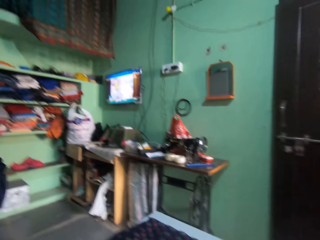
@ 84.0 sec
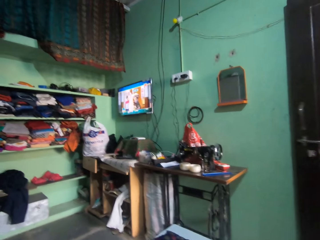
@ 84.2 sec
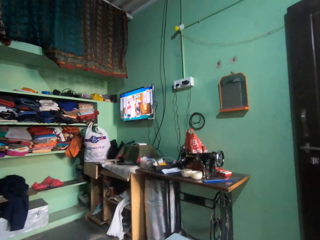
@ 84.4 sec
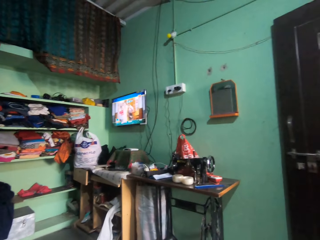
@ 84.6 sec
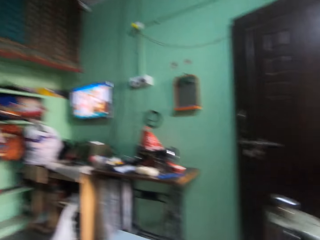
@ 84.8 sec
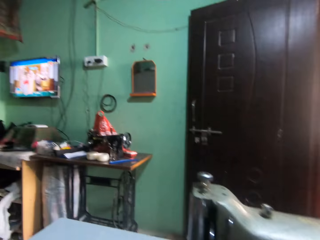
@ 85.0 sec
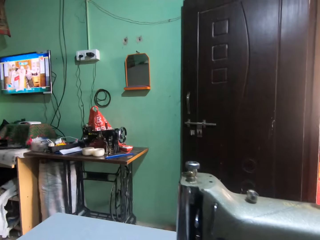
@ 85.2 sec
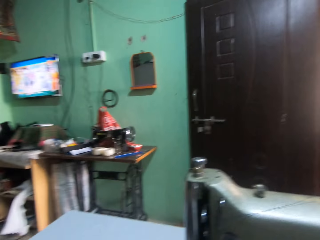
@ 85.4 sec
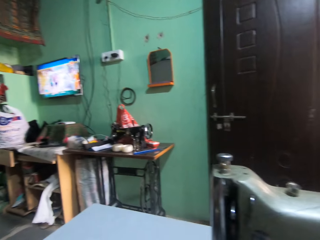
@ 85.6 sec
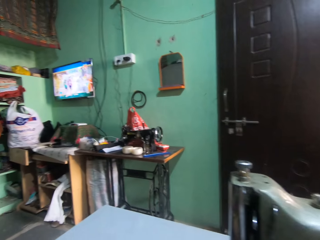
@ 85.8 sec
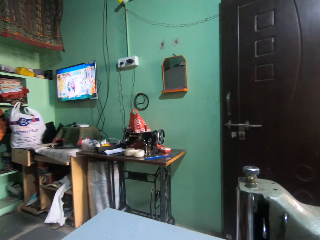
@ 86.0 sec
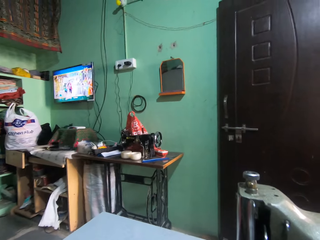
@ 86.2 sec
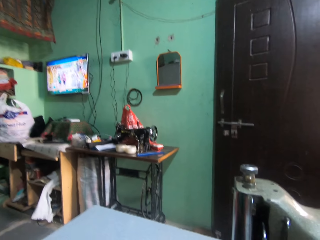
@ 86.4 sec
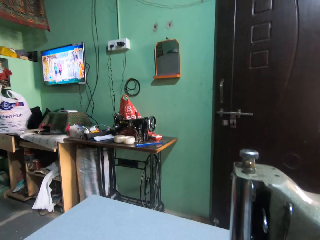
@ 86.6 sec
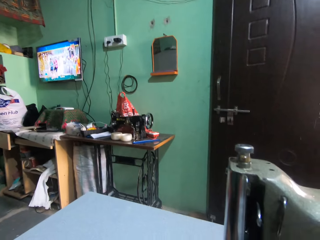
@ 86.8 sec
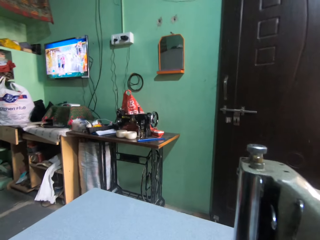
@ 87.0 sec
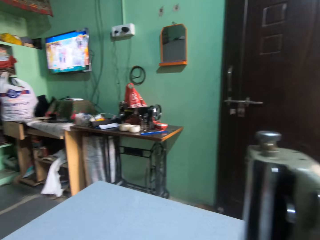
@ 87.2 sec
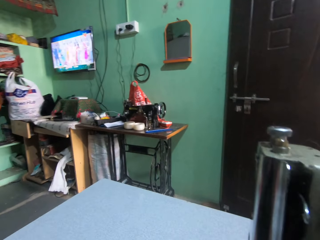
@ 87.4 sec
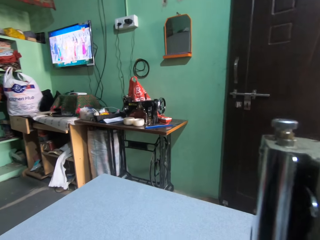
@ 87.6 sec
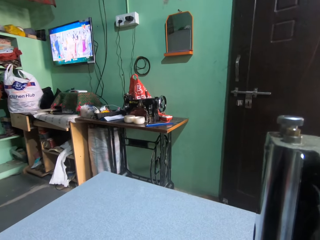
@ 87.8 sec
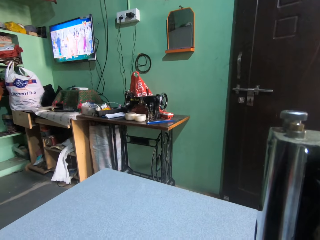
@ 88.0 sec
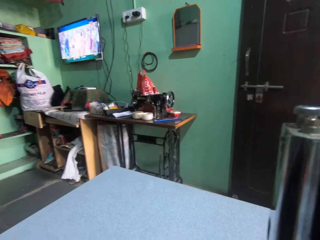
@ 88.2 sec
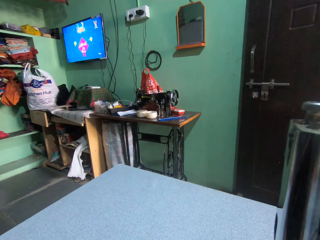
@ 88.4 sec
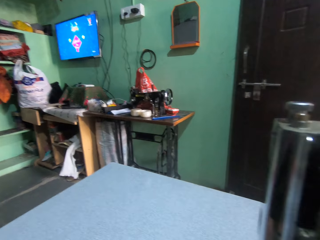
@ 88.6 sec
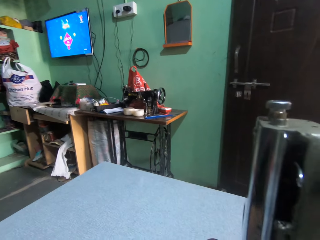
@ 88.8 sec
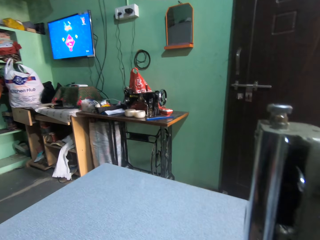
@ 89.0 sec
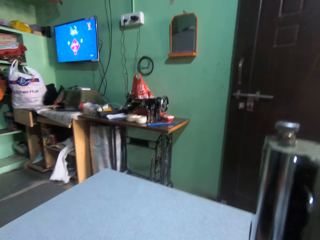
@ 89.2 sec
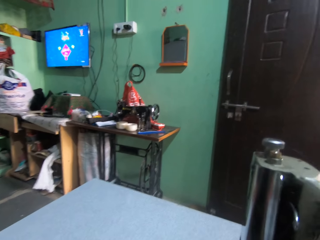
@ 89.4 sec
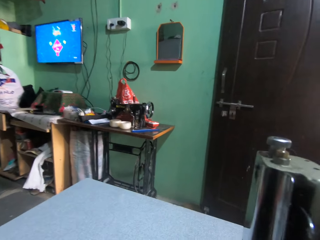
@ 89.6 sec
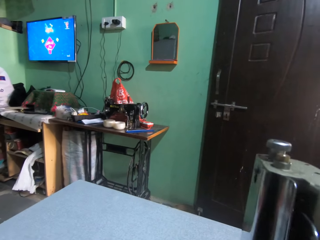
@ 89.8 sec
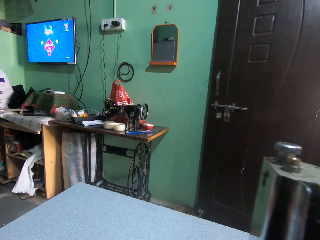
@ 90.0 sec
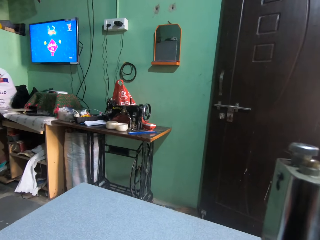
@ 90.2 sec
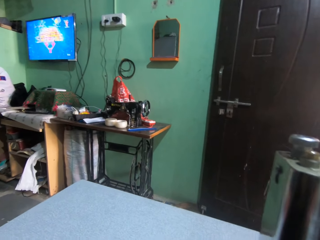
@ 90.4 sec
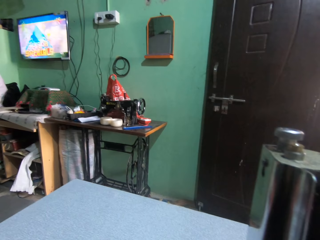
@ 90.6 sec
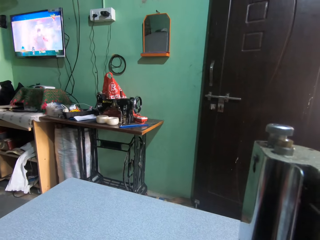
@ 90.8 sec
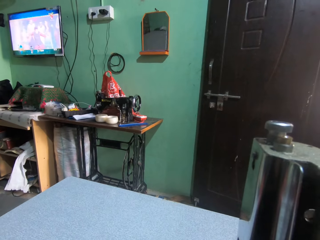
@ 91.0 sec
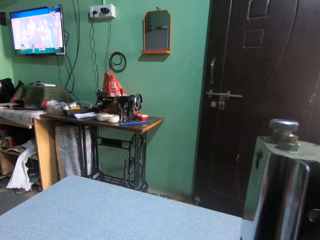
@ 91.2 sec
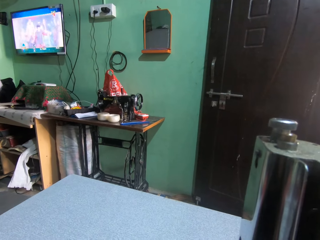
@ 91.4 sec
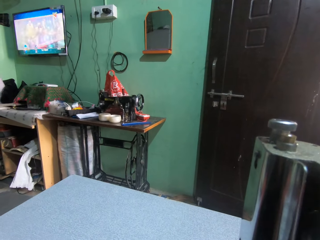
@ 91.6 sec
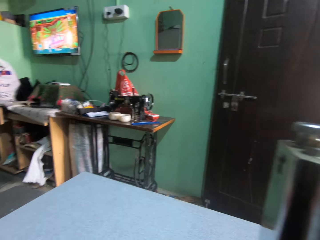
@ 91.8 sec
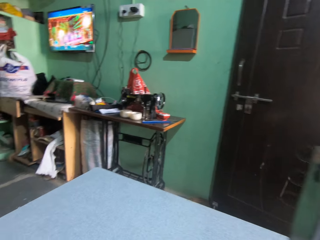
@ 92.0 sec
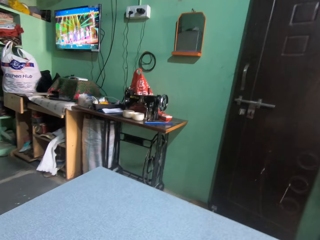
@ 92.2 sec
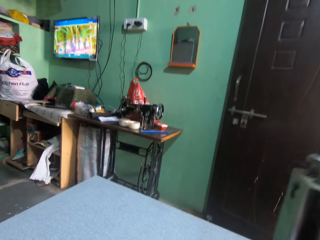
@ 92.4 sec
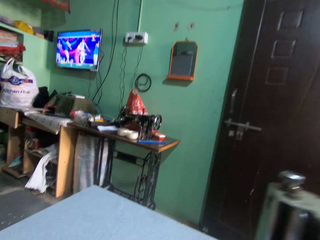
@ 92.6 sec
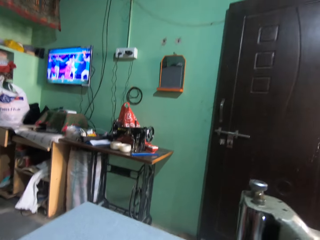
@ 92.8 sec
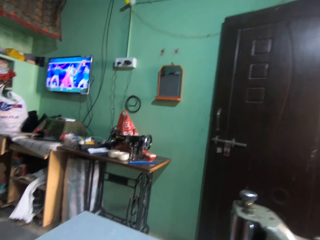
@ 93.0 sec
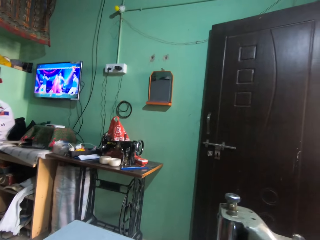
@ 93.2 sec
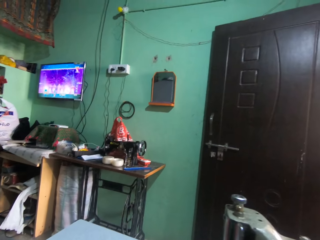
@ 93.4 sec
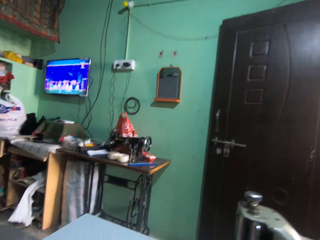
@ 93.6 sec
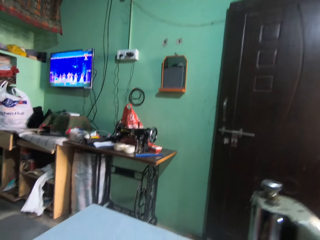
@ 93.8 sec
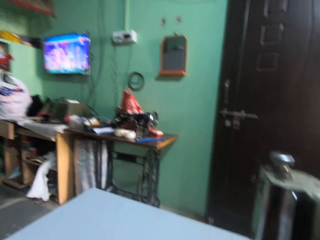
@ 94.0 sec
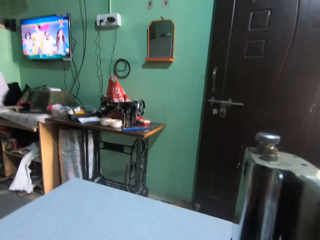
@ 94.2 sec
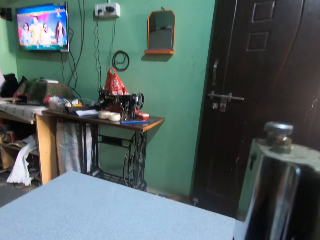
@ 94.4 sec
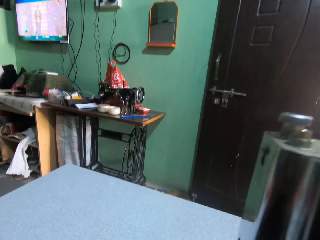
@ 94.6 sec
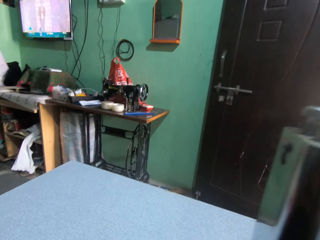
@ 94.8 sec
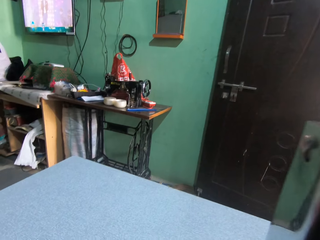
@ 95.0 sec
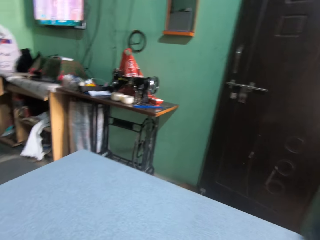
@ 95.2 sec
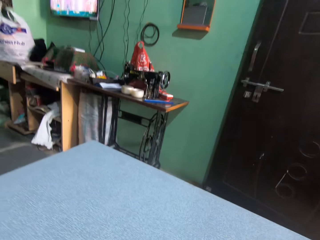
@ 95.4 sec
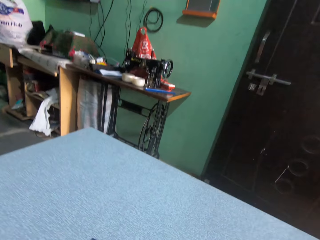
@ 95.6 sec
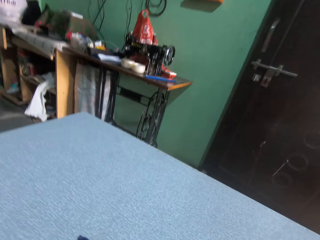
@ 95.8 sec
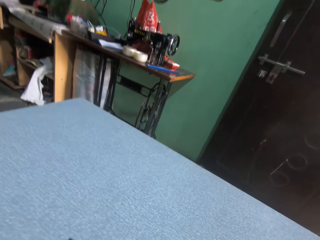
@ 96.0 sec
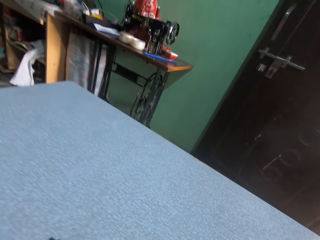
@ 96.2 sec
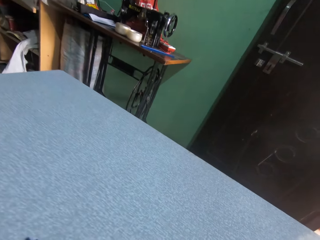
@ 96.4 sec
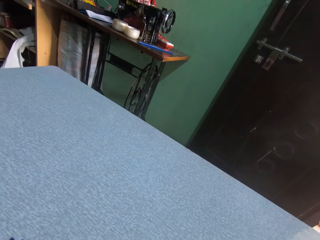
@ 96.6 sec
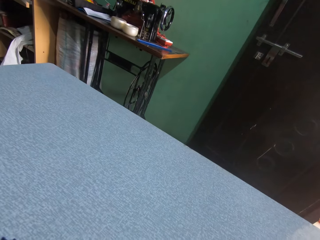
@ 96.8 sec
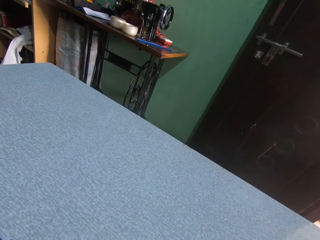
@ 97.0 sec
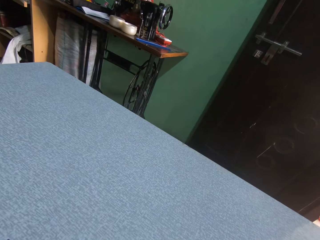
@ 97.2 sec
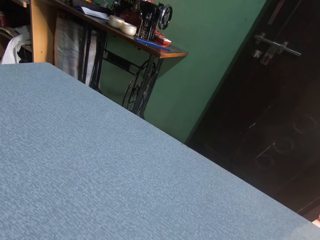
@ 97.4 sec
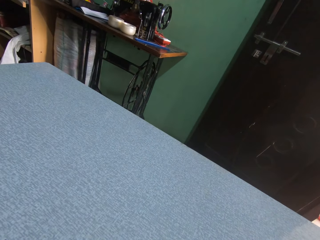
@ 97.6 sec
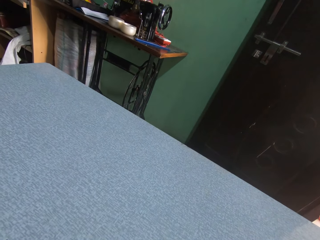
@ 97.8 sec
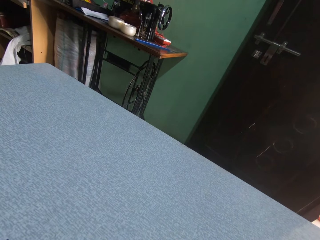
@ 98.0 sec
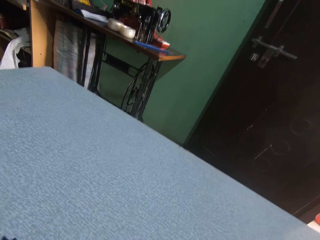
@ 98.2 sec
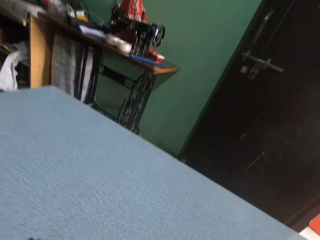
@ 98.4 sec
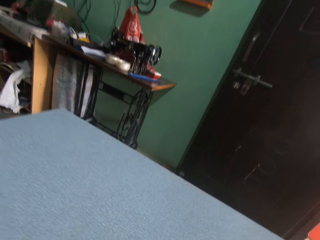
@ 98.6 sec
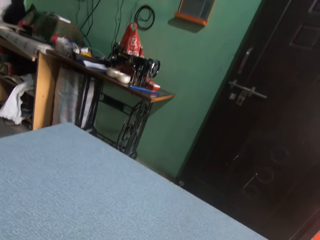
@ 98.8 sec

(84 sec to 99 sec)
The camera wearer looks around in the room. They take the material. They watch a television in the room. They sew the material with a sewing machine. They look around in the room.

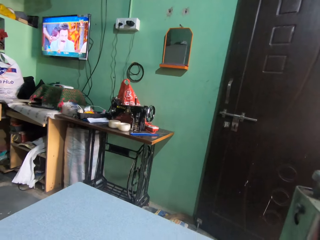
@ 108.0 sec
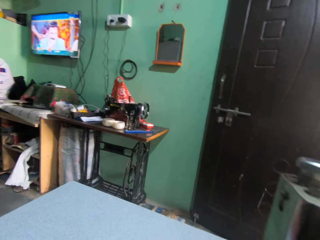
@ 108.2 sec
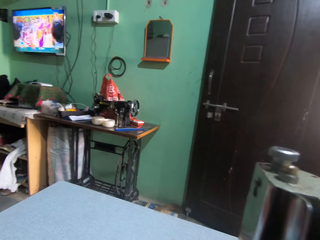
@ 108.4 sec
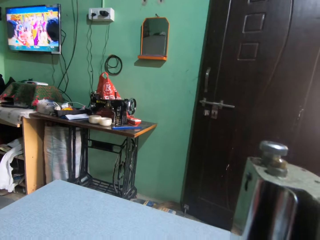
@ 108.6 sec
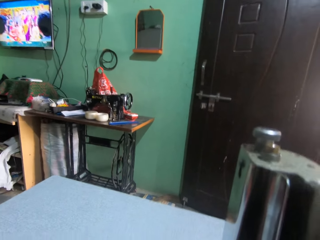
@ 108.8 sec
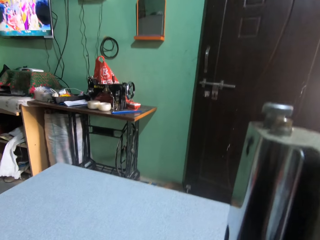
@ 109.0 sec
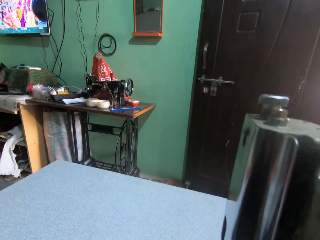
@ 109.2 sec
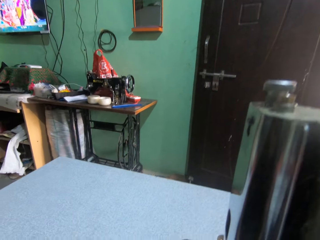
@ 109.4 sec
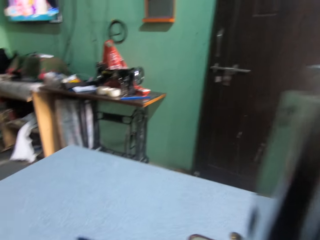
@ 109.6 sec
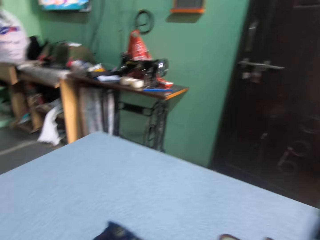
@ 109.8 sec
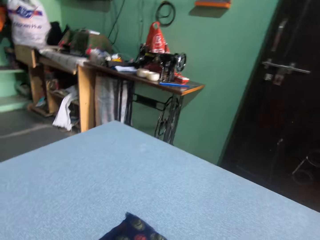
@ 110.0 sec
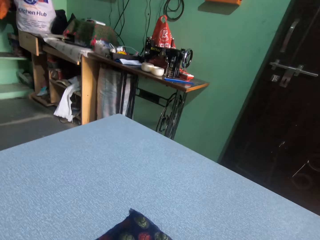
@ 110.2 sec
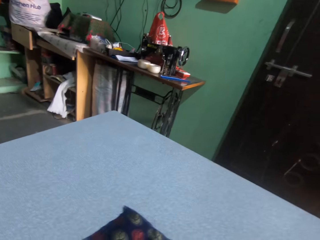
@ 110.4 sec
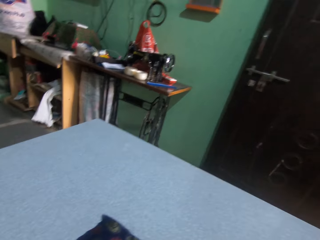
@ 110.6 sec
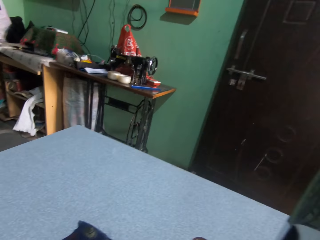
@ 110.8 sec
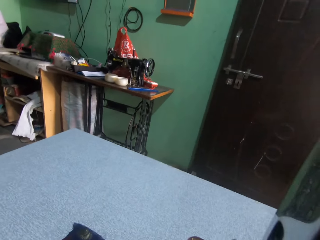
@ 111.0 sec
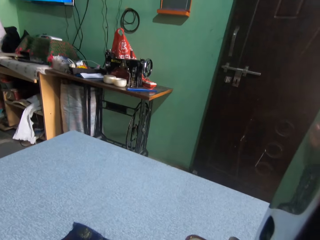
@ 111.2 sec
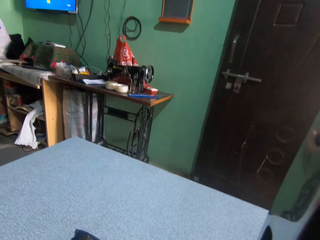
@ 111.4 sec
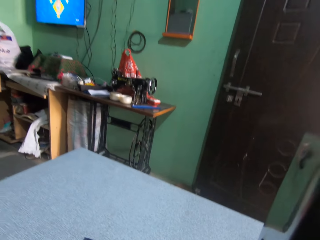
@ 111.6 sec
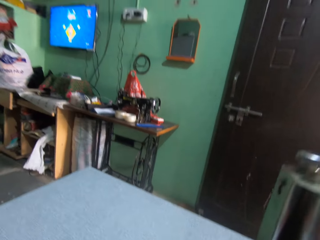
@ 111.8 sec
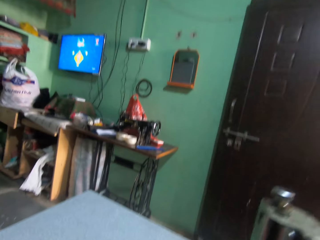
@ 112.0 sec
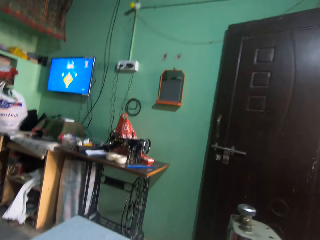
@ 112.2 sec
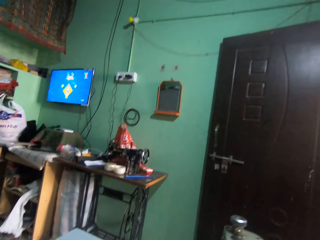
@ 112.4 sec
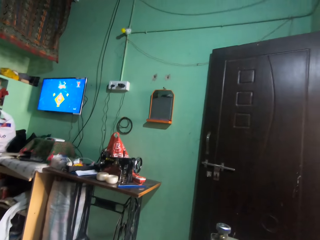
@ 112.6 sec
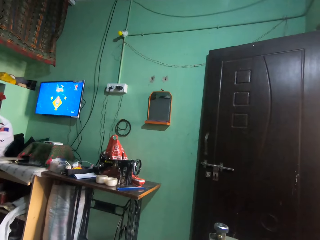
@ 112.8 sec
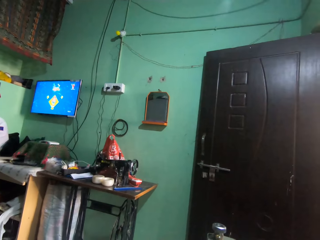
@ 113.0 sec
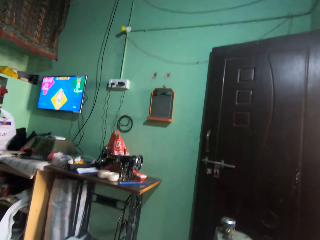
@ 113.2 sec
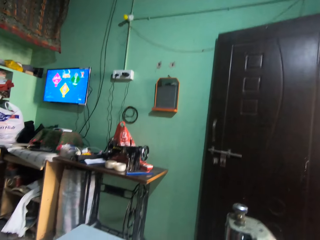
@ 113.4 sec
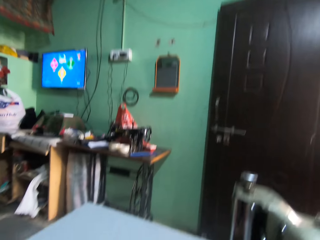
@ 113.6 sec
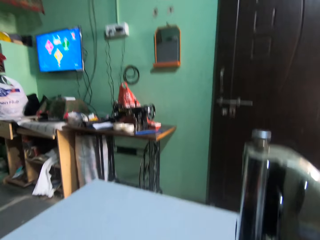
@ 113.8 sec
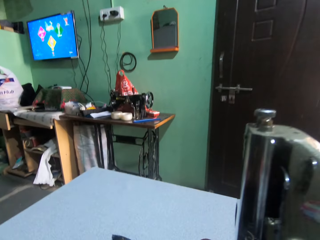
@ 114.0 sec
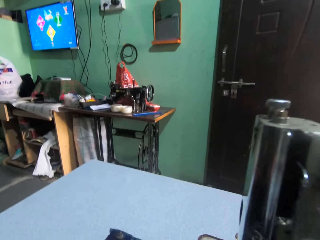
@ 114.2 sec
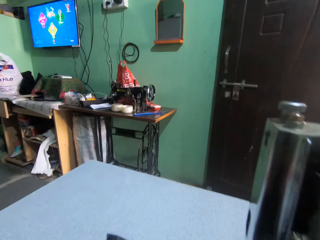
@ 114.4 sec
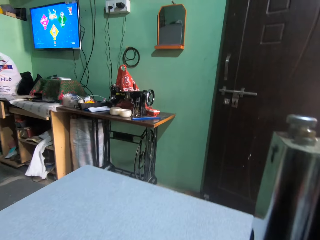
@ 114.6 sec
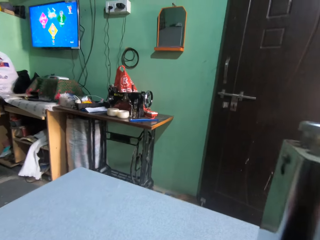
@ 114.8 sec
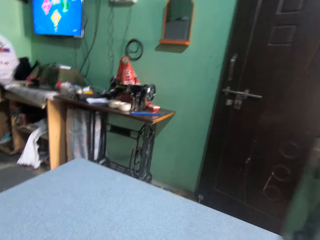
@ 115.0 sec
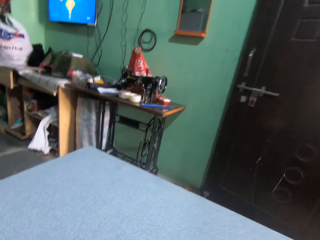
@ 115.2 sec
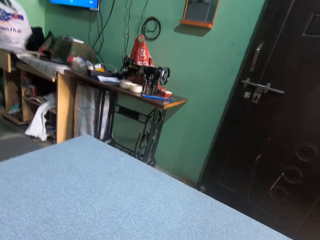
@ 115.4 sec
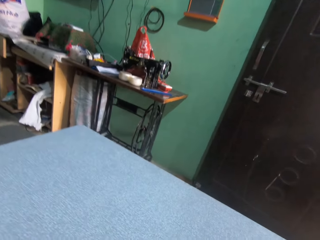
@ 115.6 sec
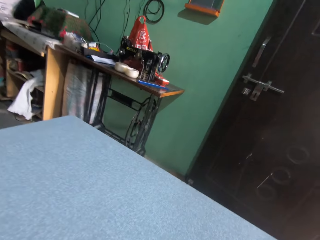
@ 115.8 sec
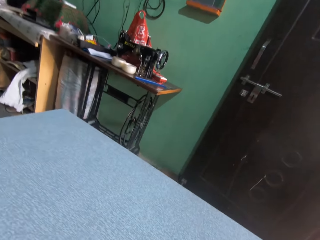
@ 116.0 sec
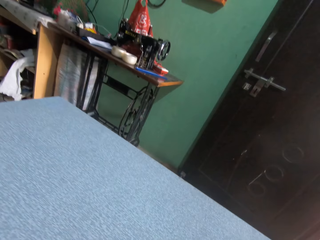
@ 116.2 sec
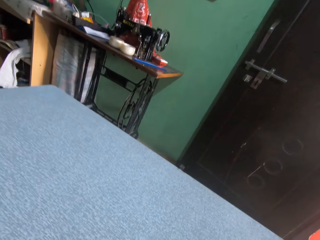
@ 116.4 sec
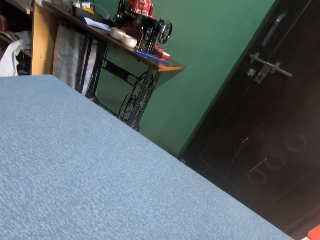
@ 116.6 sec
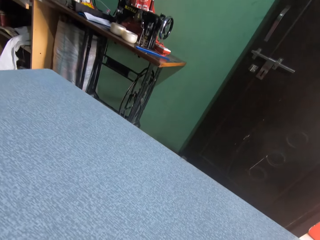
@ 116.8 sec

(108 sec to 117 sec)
The camera wearer watches a television in the room. They adjust a sewing machine knob. They sew a cloth on the sewing machine. They watch the television in the room.
